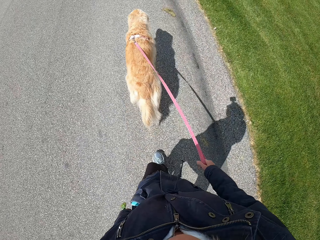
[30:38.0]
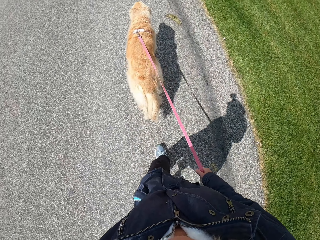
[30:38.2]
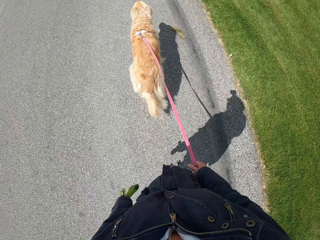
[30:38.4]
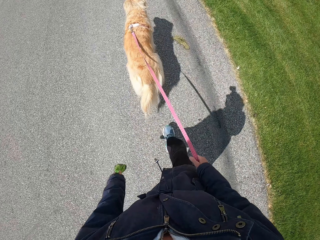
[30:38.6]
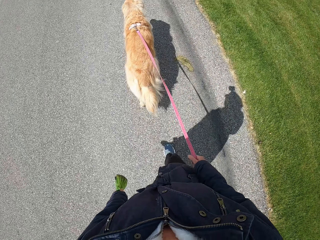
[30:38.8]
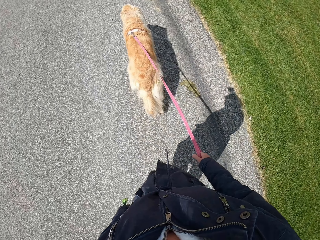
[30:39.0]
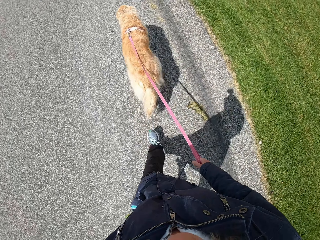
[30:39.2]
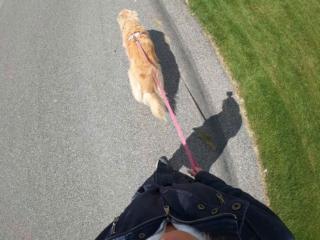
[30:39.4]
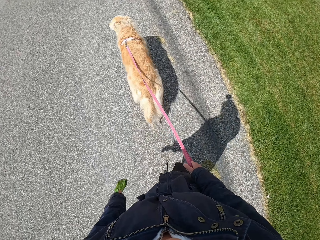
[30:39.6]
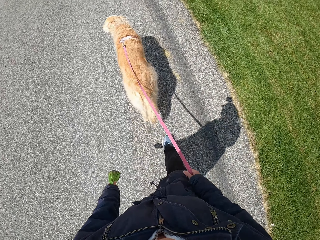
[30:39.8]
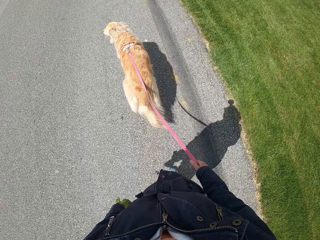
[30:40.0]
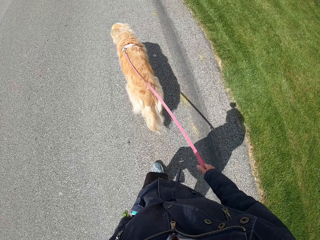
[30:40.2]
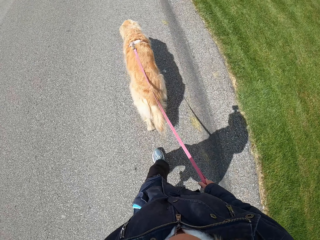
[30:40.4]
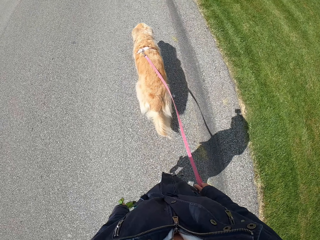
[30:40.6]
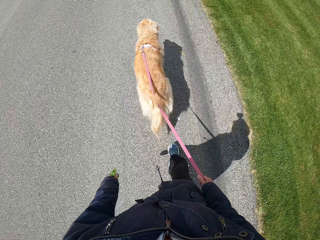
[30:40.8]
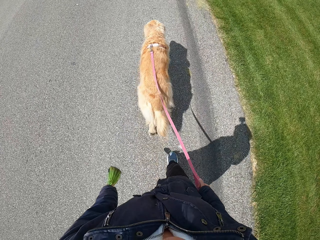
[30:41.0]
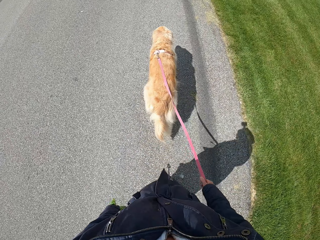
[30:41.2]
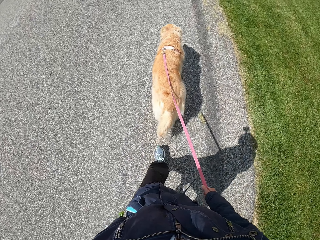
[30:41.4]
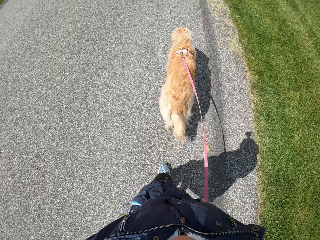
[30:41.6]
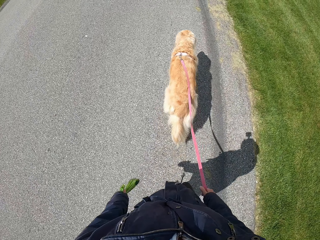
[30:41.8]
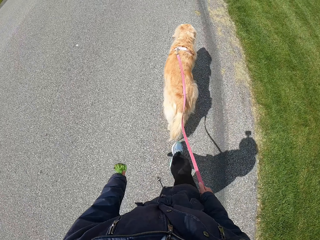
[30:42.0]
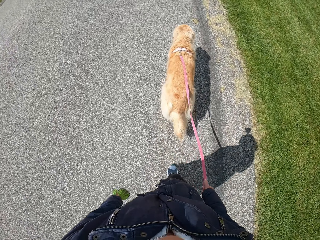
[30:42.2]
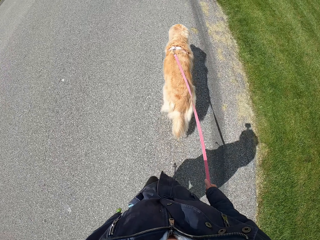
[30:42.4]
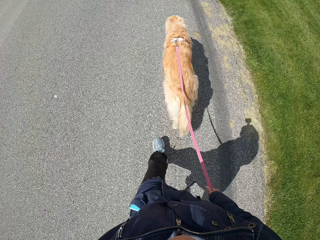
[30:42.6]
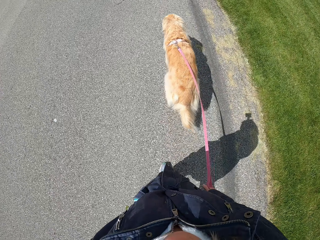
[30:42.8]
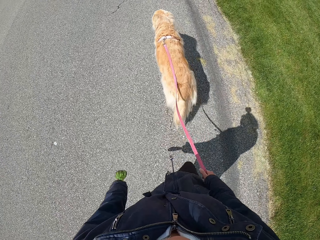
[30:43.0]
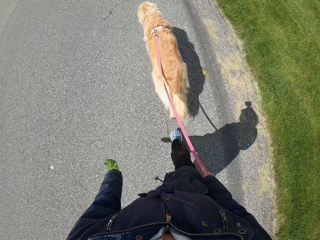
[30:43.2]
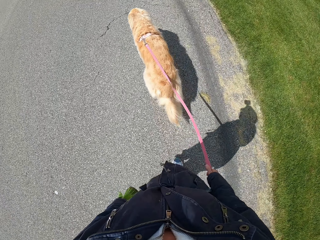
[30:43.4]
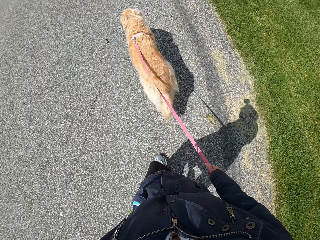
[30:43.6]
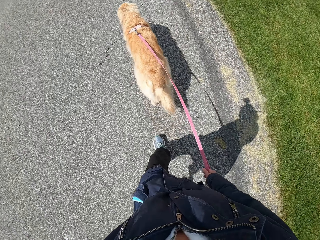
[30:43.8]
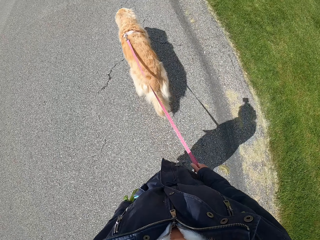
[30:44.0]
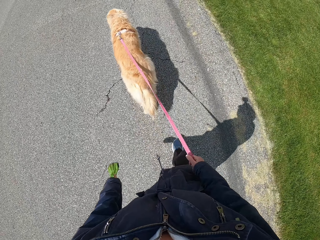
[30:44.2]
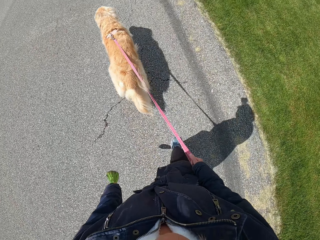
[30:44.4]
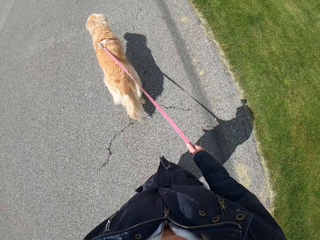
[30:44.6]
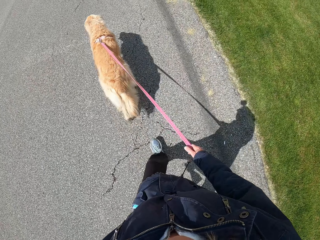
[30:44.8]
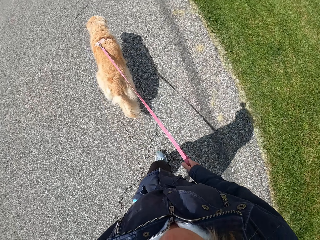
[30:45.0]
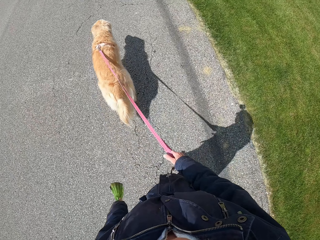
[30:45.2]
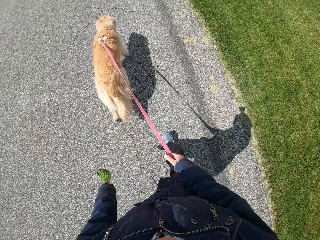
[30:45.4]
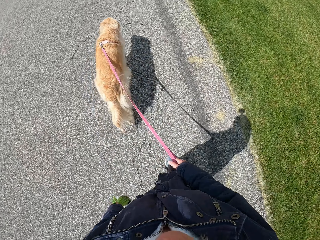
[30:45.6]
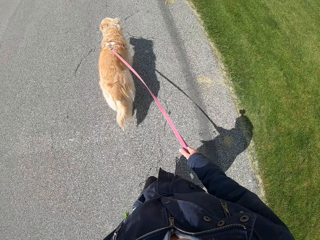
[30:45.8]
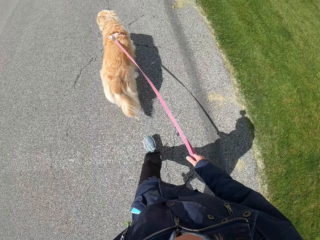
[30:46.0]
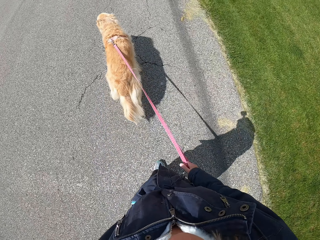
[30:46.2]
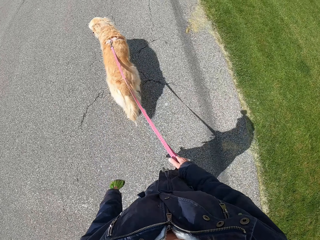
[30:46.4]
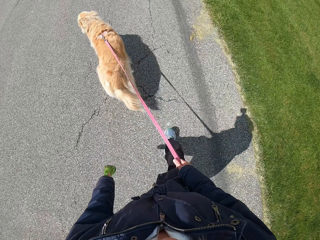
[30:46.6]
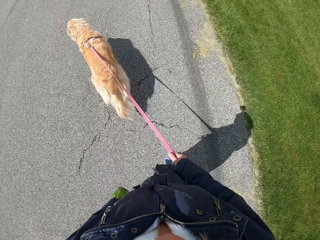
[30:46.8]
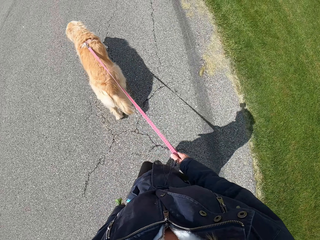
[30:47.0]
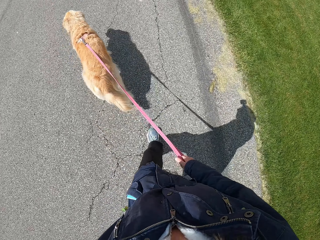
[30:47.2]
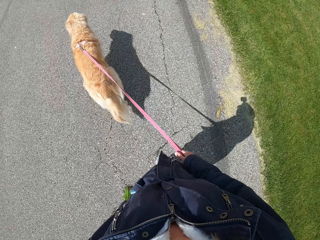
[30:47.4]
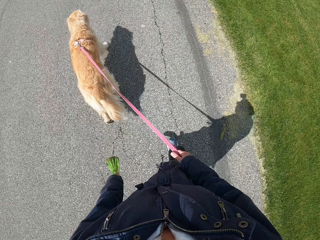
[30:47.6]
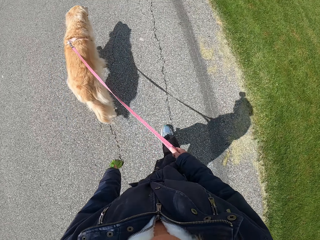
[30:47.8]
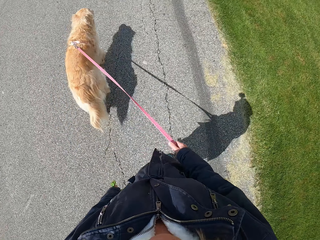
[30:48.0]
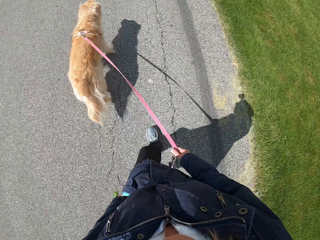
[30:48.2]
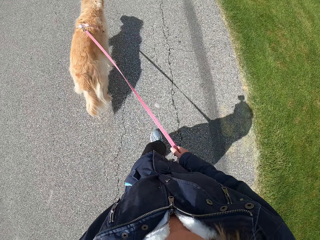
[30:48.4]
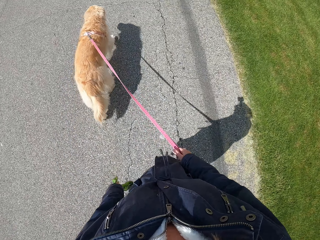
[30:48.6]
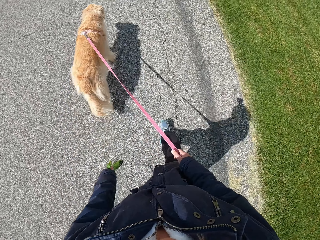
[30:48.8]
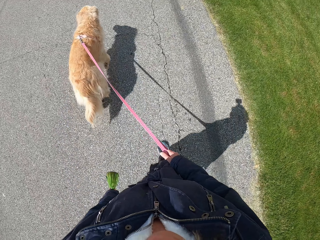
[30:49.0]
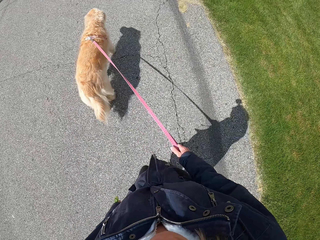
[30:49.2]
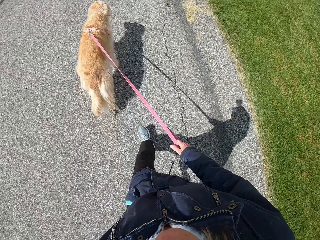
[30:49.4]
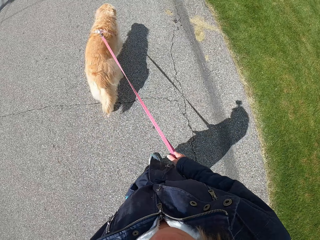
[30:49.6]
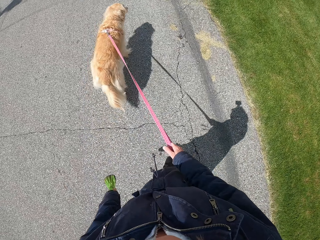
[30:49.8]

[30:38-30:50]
The camera wearer pulls the leash.

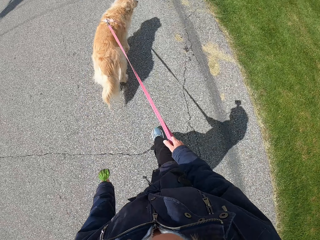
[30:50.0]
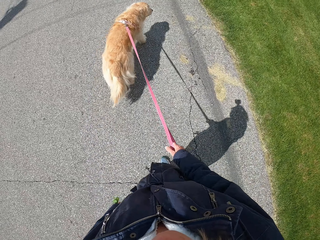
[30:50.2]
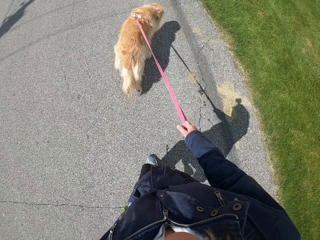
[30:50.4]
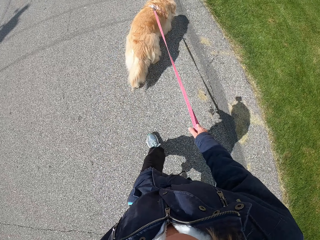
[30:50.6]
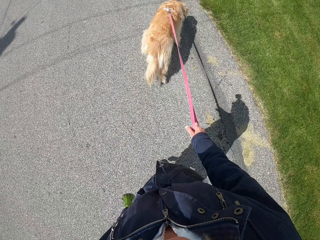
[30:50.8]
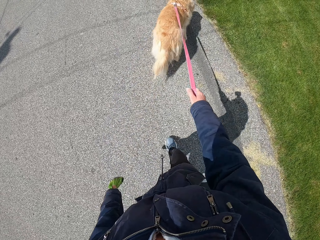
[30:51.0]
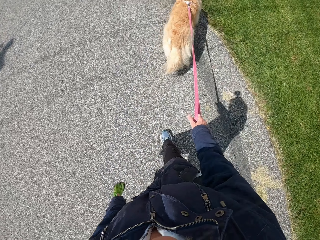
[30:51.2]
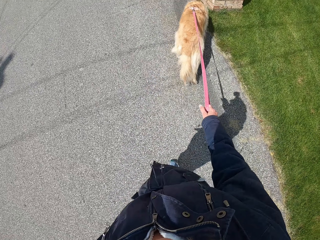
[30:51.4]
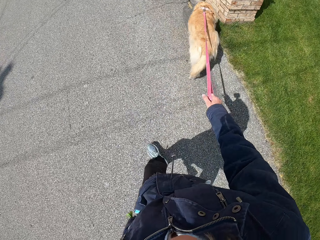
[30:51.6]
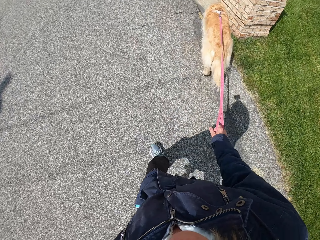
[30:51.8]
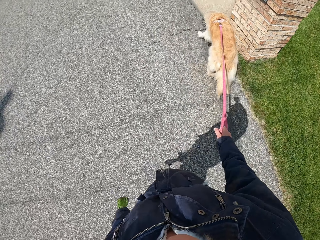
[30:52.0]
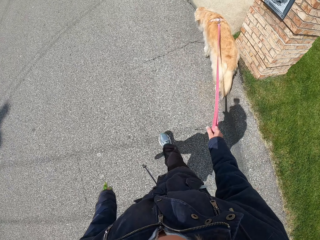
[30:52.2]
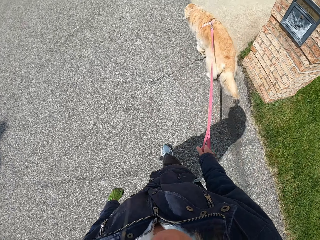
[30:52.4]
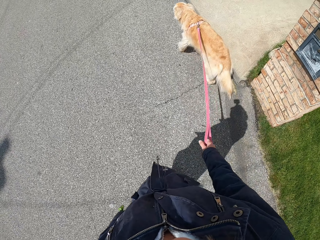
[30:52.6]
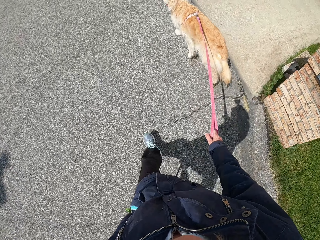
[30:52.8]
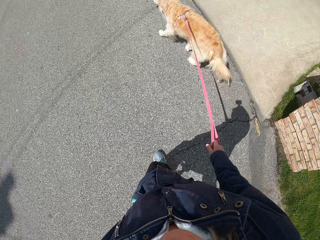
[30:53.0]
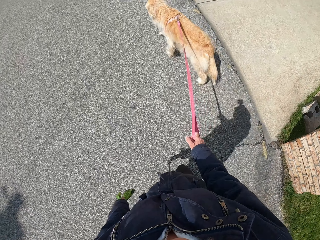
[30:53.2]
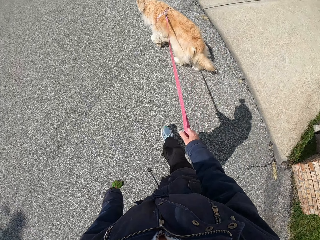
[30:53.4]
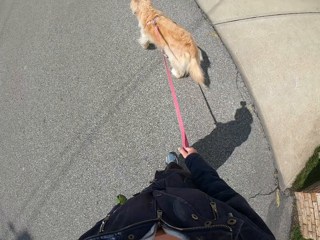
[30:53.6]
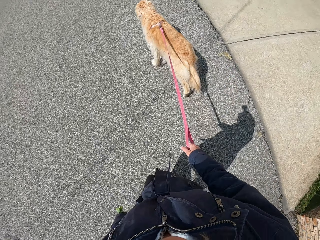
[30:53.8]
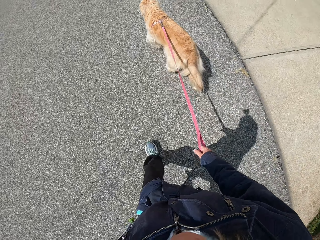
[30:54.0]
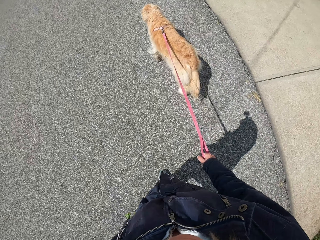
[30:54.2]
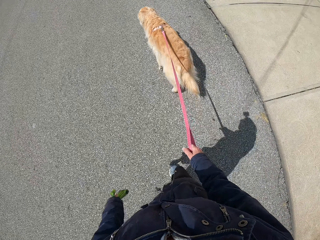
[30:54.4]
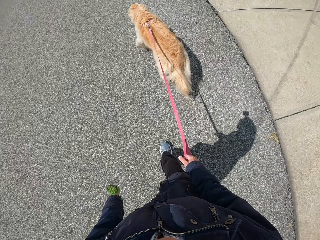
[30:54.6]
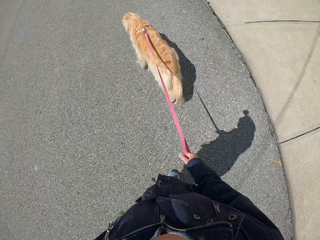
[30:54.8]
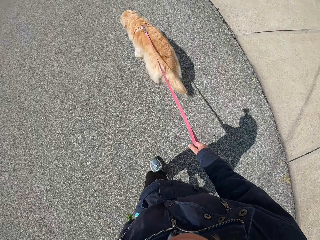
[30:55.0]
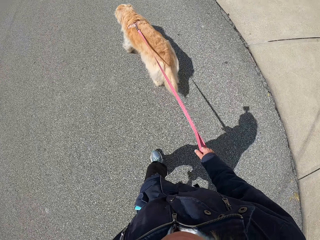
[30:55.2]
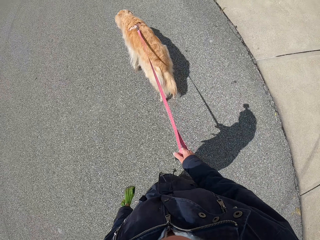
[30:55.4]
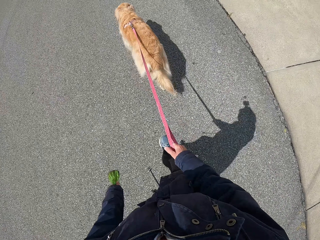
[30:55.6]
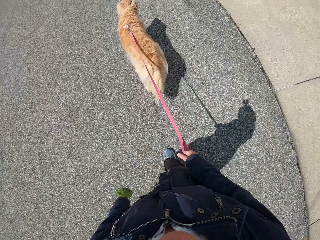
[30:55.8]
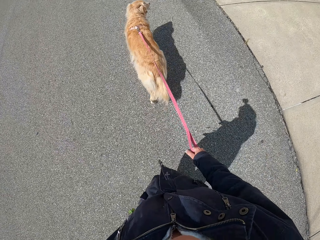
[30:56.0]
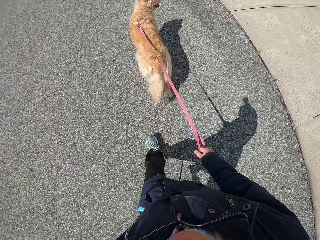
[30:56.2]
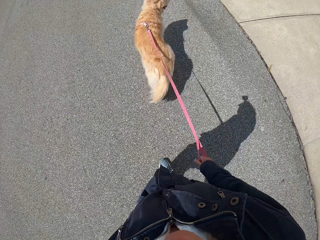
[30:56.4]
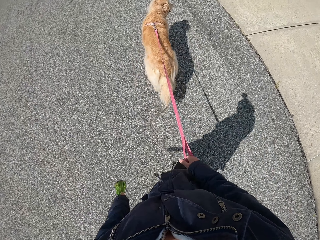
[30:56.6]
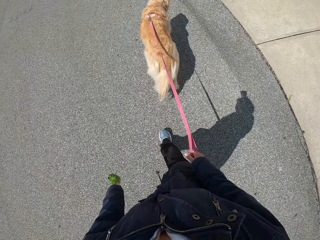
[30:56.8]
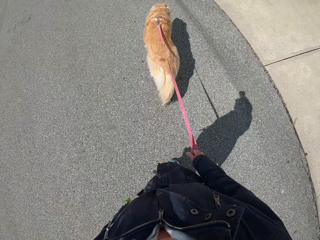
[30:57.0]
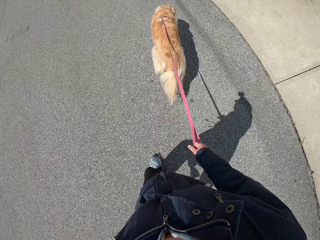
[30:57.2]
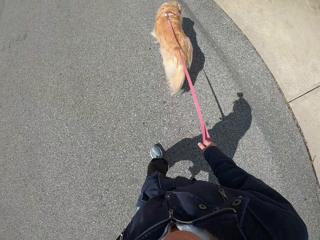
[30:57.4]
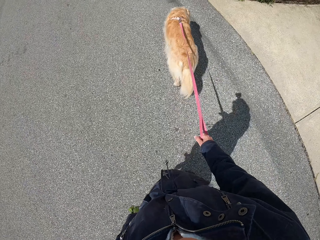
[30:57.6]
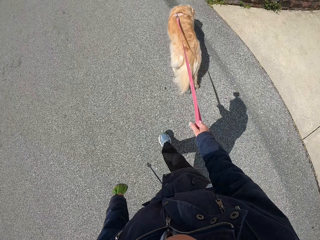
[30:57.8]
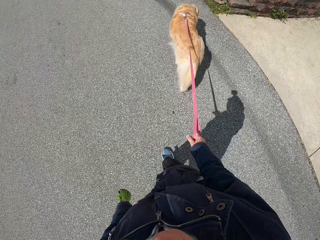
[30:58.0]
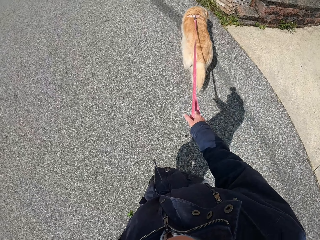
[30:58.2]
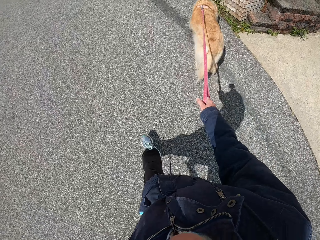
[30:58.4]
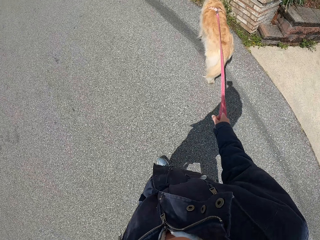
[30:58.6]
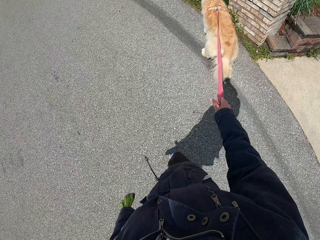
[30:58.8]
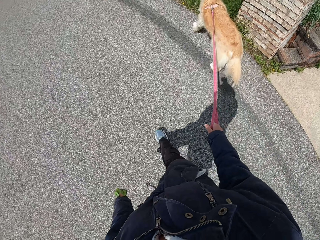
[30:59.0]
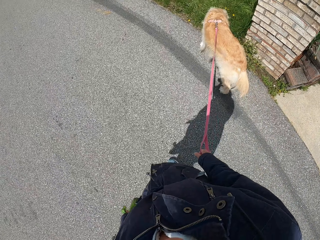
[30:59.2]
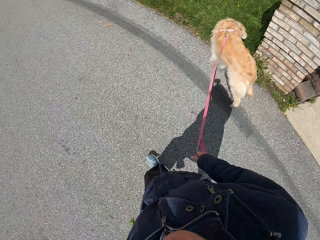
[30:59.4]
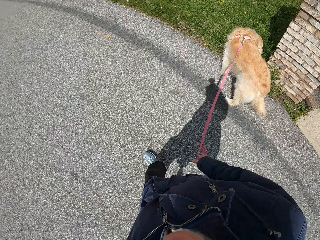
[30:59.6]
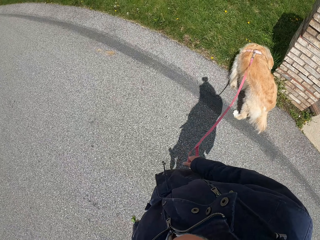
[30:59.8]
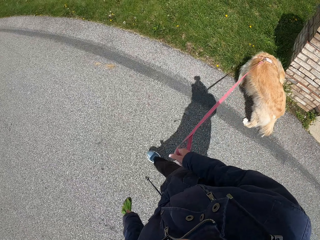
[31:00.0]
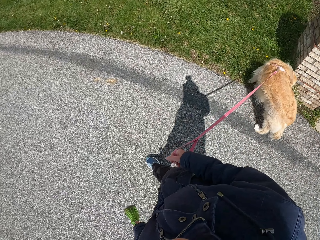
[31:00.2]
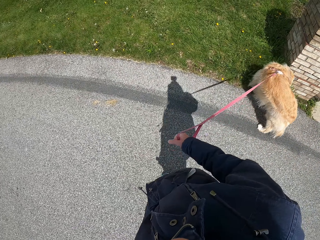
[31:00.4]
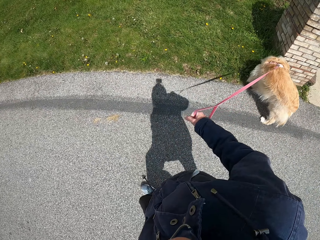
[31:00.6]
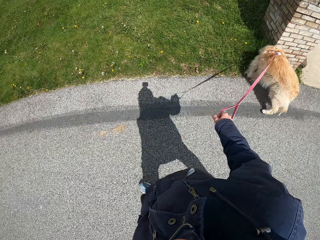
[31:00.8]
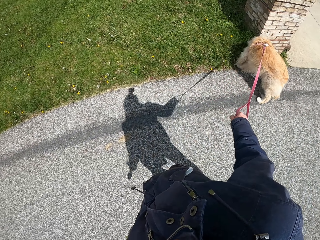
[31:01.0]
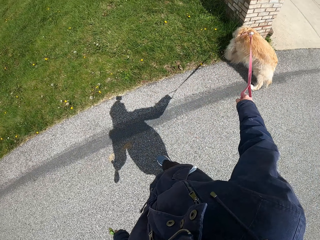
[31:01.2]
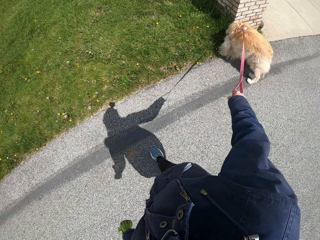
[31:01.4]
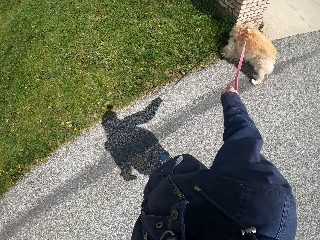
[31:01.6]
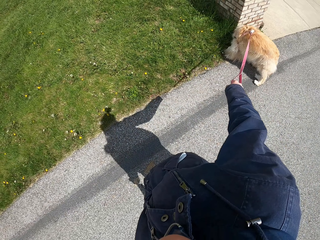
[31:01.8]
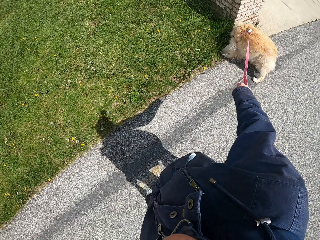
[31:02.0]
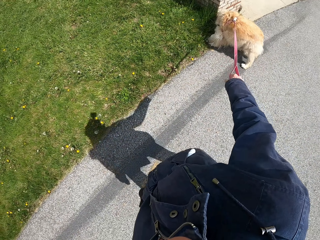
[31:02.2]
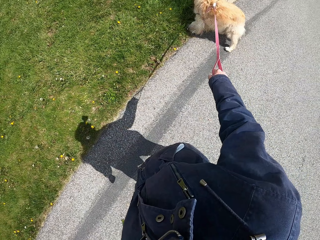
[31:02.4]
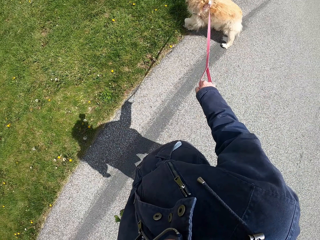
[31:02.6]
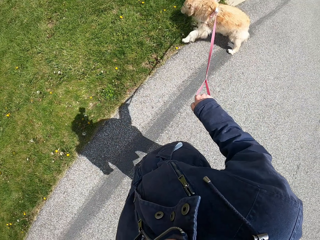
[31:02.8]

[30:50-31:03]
The camera wearer stands. They hold the leash of a dog.
